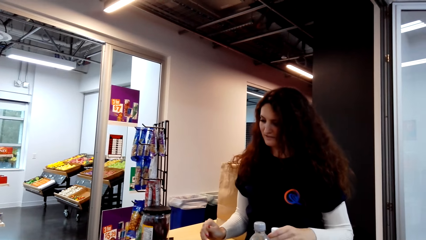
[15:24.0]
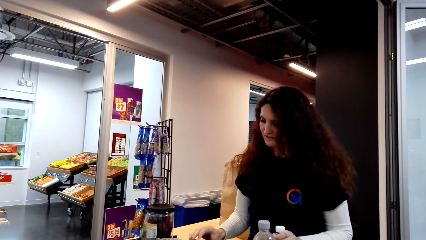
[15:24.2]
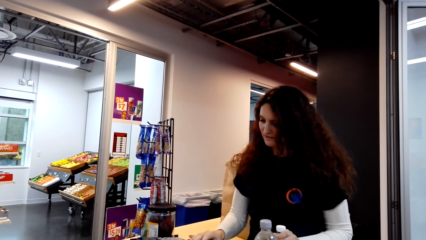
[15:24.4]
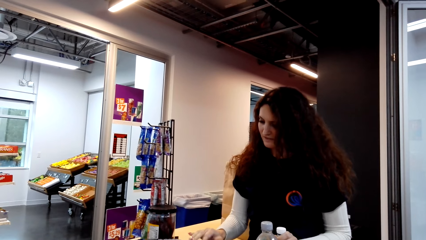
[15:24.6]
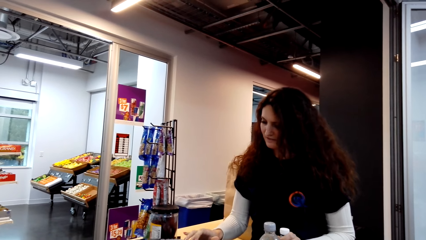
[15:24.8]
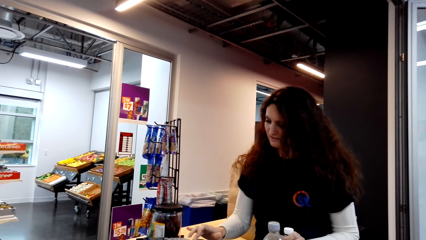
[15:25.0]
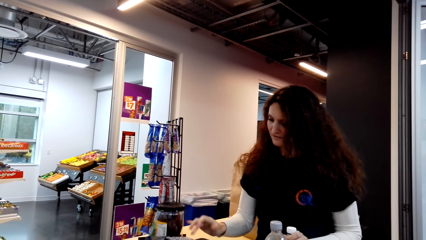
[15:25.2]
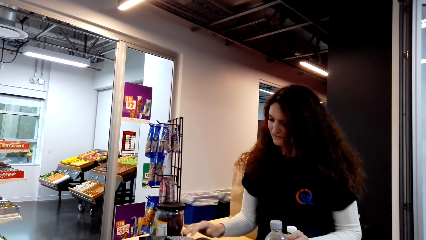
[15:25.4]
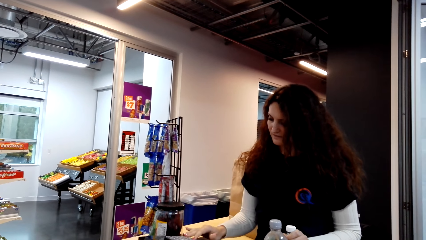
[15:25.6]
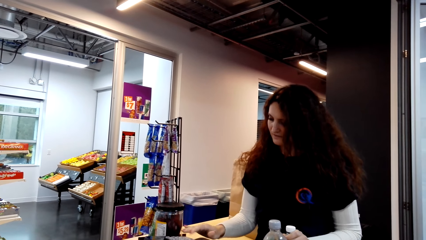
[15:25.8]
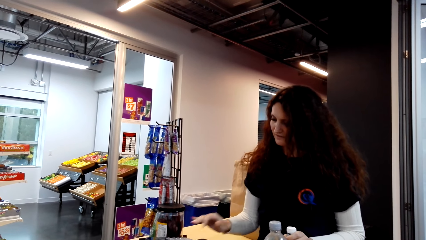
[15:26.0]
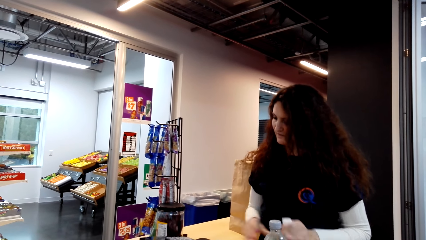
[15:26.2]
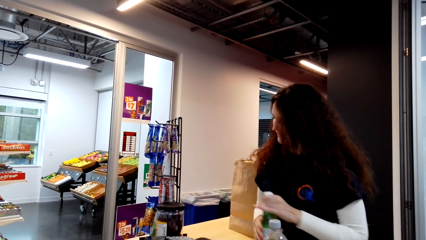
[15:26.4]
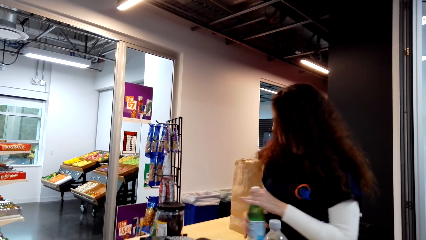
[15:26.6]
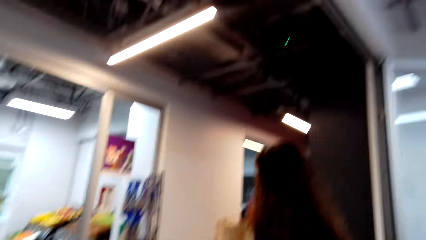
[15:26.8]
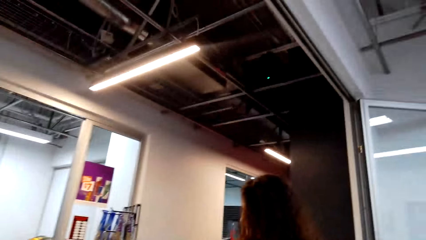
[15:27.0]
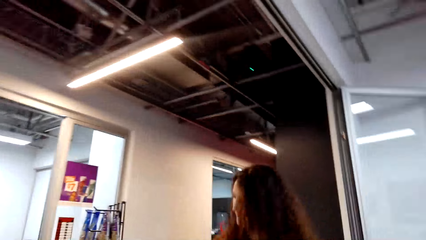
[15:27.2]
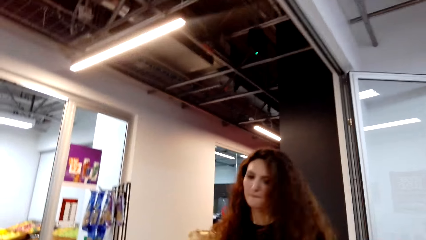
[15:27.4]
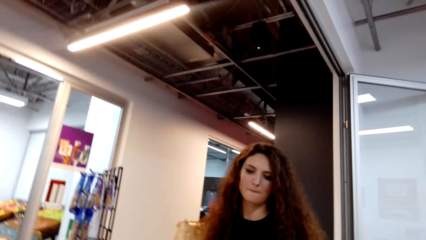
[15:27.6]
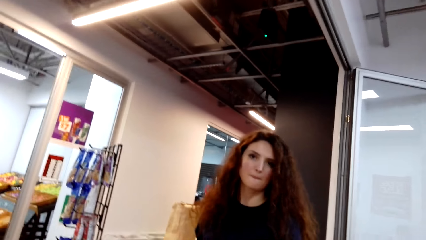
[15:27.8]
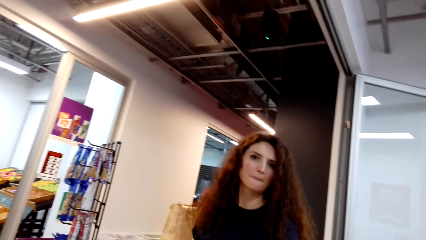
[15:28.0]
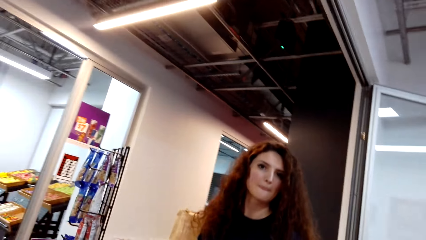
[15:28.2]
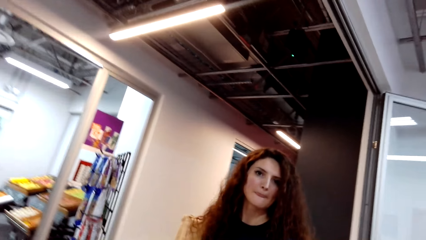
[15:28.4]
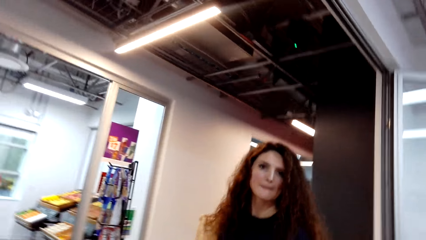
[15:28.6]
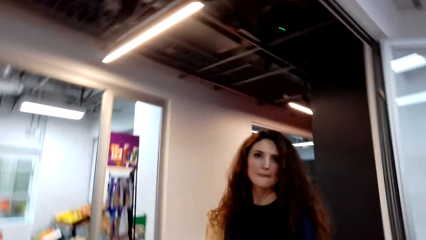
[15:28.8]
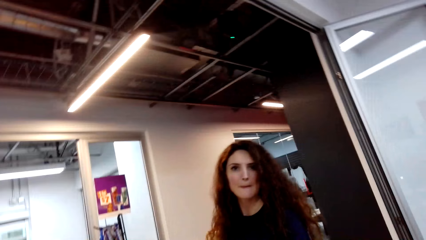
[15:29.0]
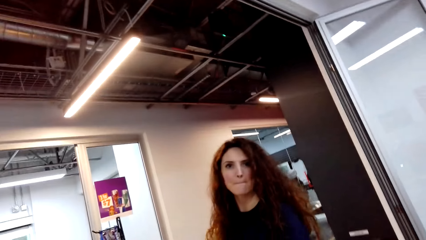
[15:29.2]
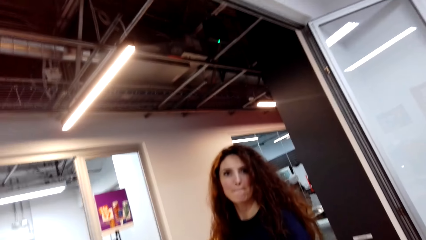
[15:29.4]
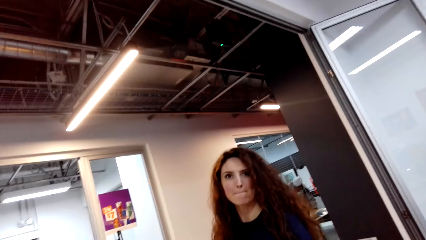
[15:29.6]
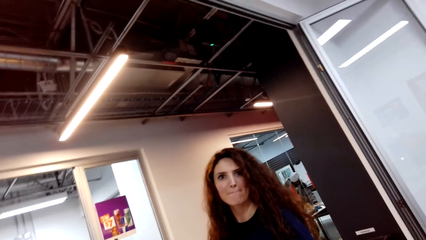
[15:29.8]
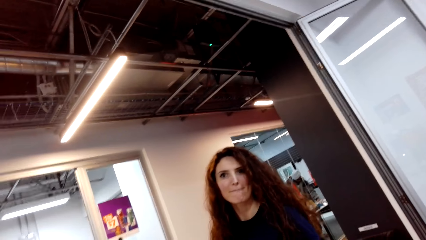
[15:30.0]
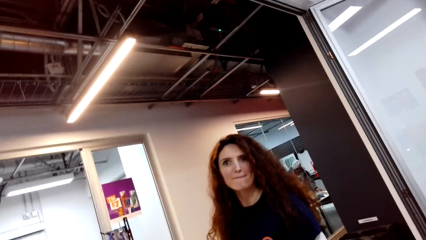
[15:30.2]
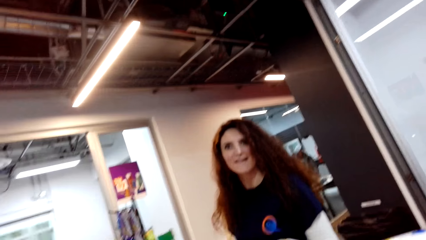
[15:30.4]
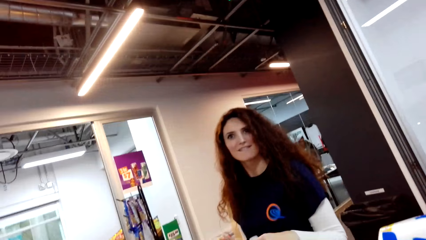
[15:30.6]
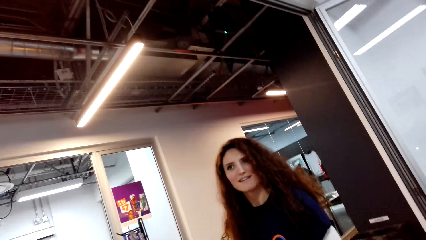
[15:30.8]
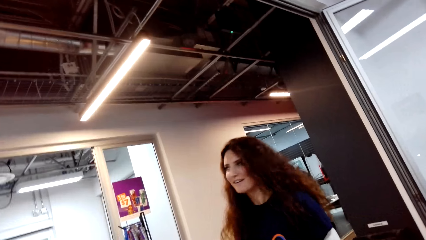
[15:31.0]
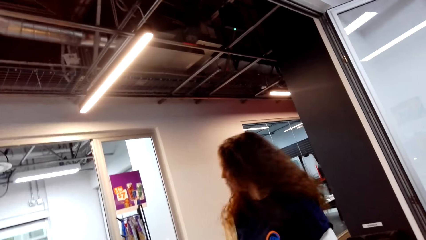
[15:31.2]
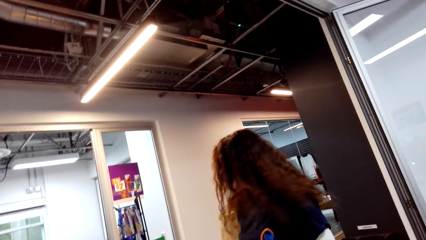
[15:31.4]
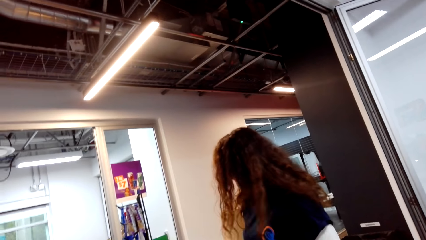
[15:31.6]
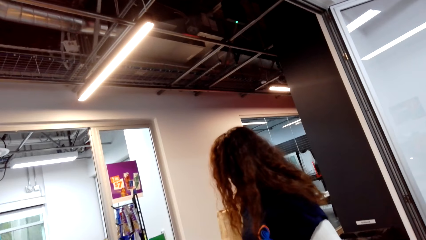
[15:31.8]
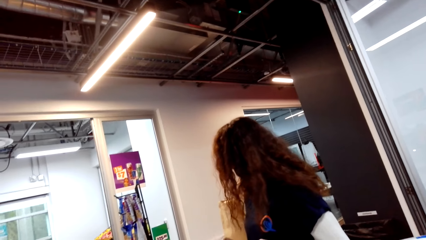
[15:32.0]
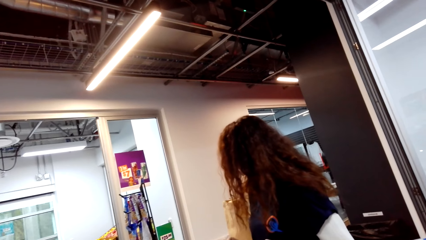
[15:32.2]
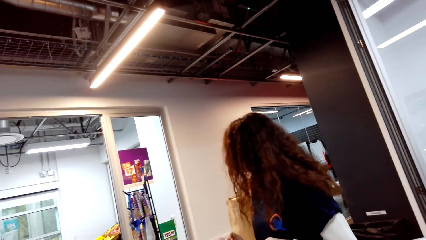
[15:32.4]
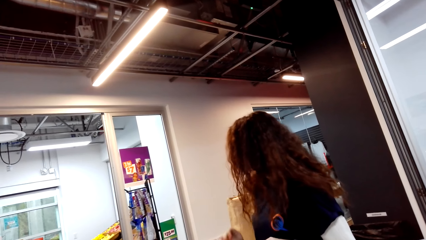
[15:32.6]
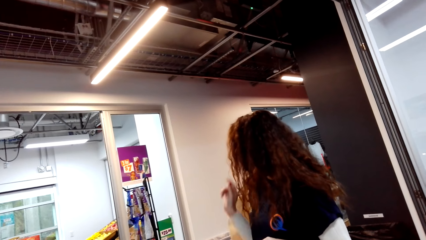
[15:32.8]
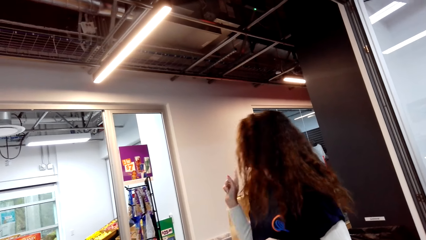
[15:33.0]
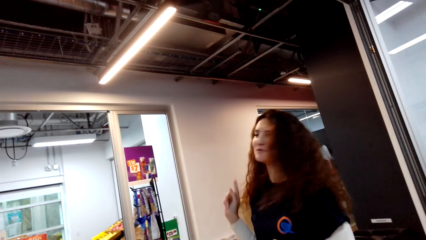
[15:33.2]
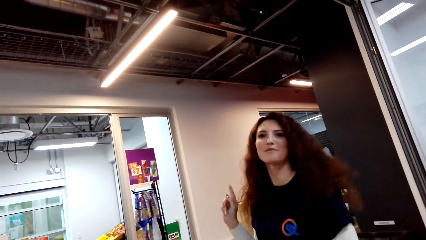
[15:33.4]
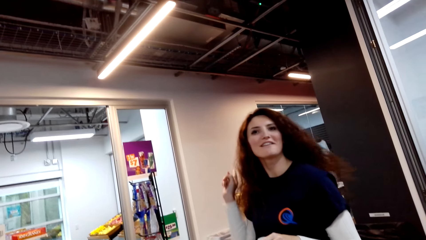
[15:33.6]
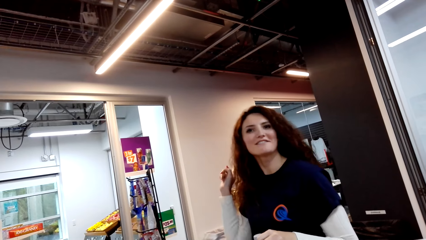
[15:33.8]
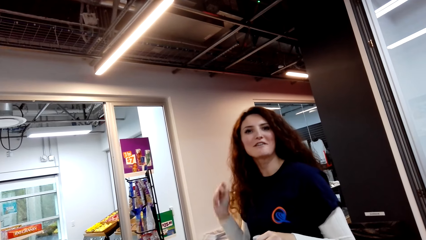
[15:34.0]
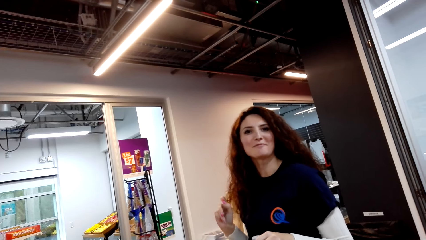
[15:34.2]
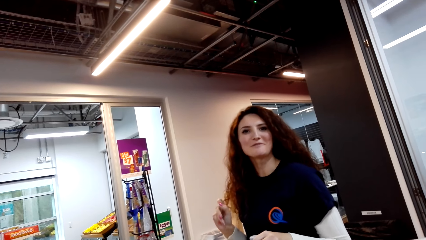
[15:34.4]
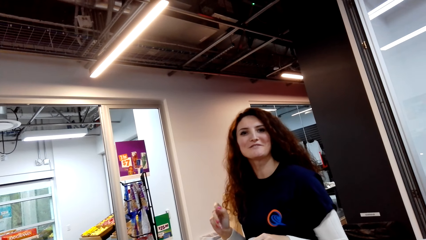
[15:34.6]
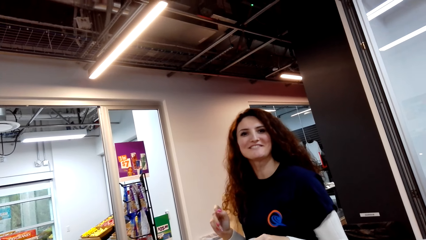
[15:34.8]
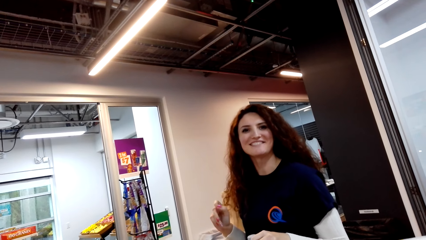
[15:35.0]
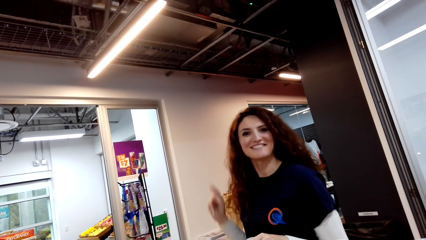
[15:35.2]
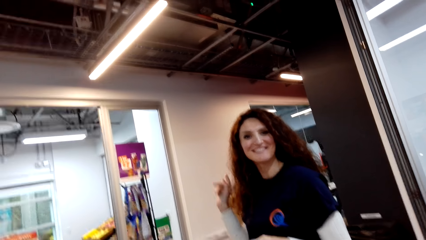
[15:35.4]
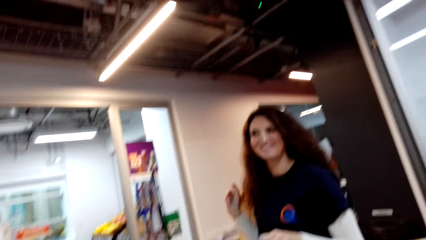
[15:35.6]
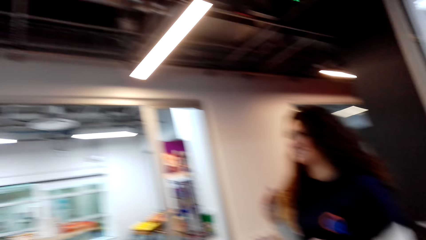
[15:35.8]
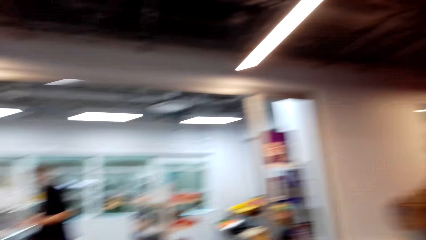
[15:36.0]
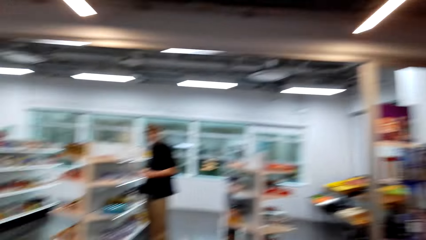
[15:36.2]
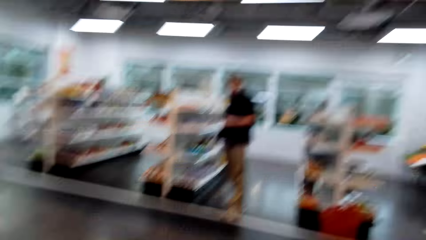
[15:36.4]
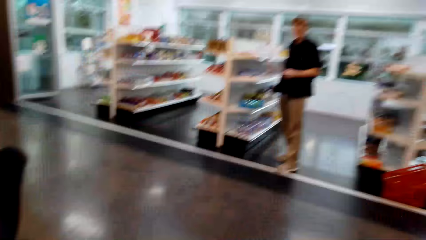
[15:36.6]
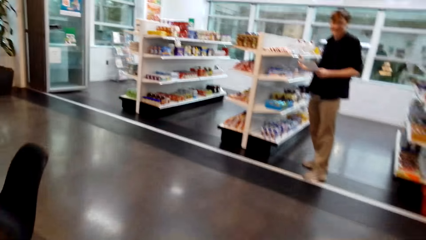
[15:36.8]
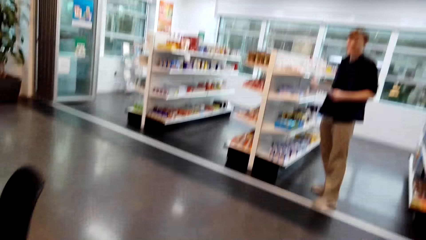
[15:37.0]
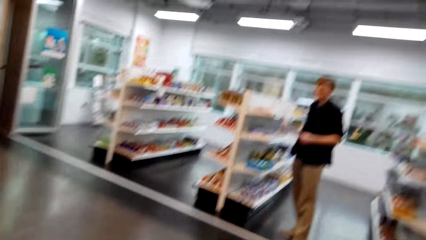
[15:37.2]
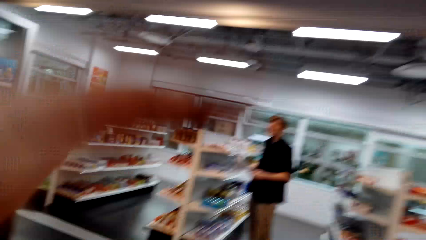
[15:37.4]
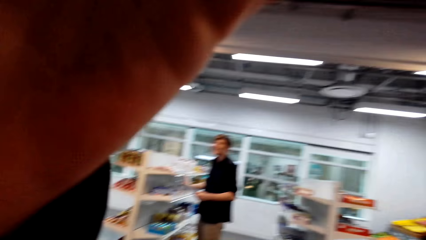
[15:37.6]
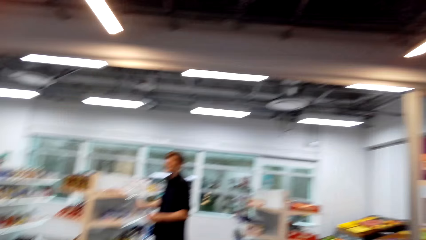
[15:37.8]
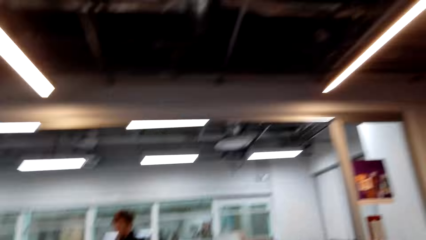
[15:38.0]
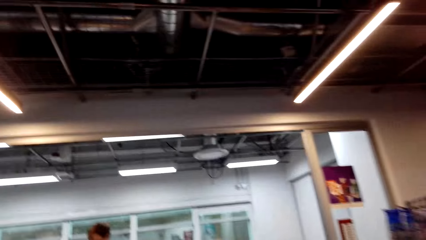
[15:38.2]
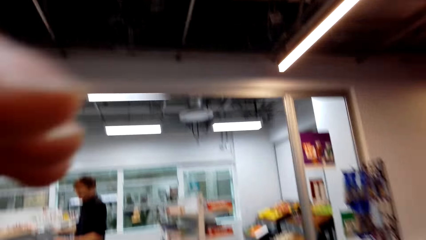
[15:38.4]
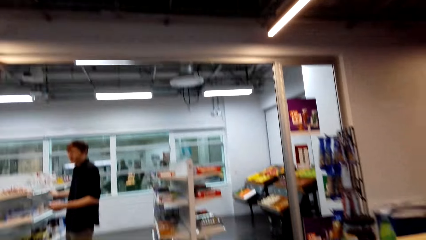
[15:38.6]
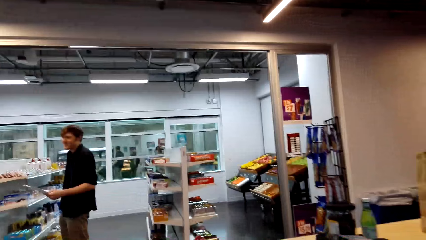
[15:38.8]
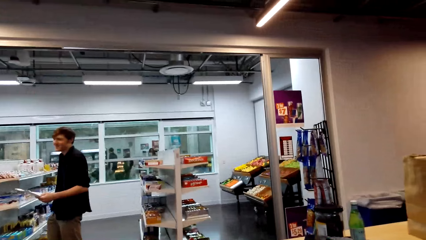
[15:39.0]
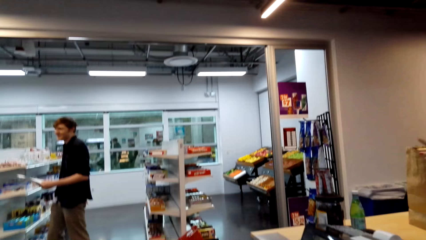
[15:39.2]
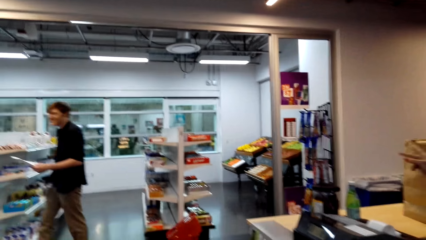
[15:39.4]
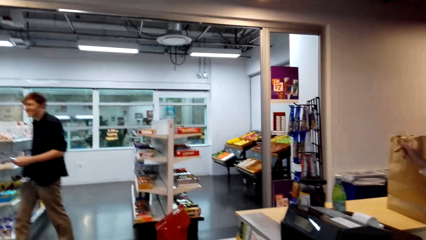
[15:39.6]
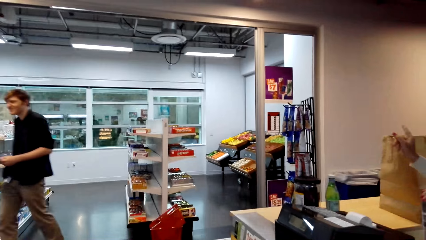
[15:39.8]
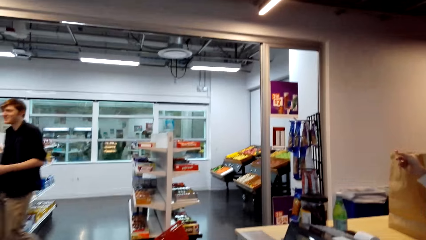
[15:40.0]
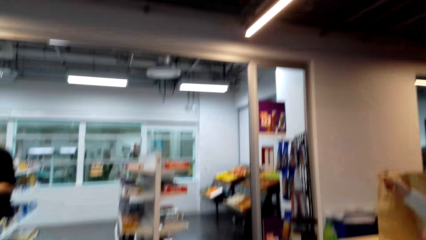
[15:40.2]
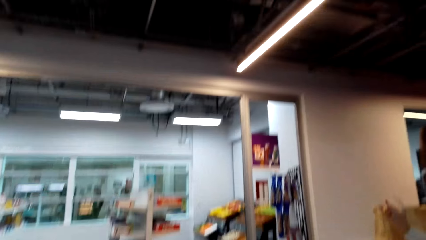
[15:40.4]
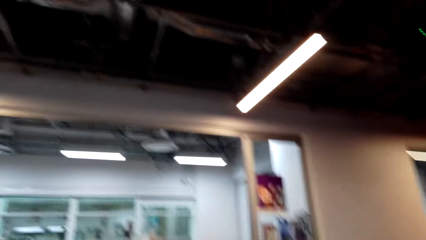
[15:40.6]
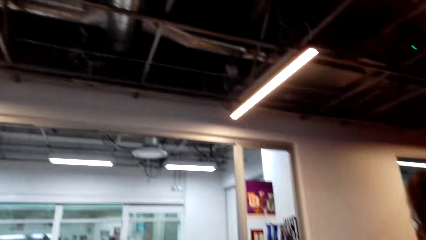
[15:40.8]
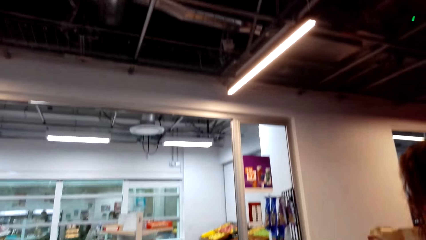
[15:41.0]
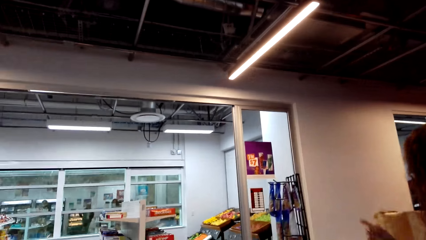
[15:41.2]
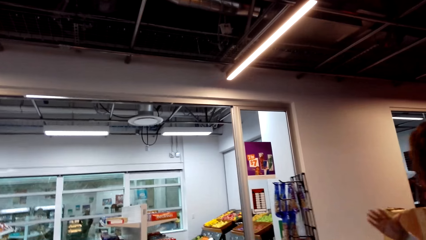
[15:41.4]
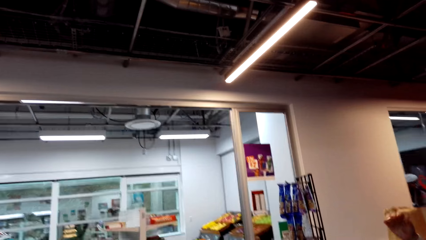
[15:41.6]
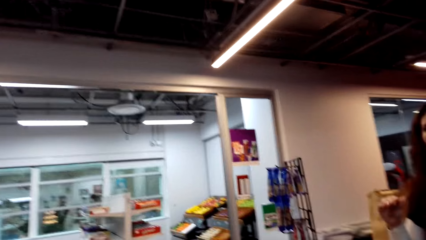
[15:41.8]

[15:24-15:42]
The cashier holds something in the bottle. The cashier scans the bottle. The cashier calculates the price of something. The cashier puts the bottle in a bag. The camera wearer dialogues with the cashier. The cashier looks around the supermarket. The cashier moves her hands. The camera wearer looks around the supermarket. A man stands in the supermarket. The camera wearer adjusts the camera. The man walks around the supermarket.
